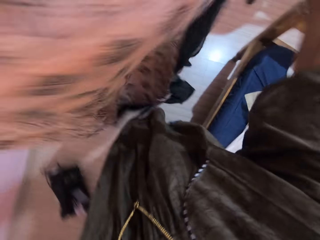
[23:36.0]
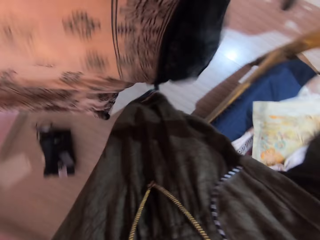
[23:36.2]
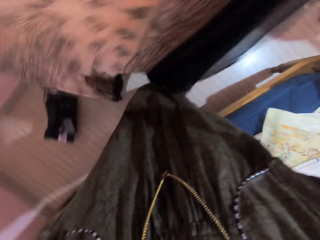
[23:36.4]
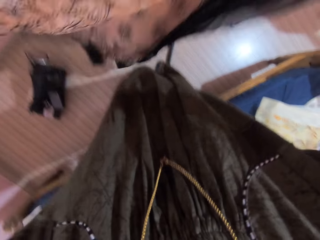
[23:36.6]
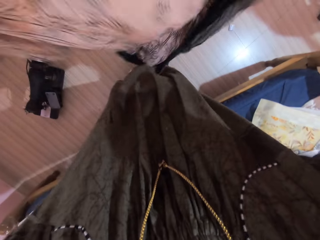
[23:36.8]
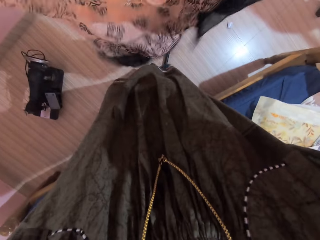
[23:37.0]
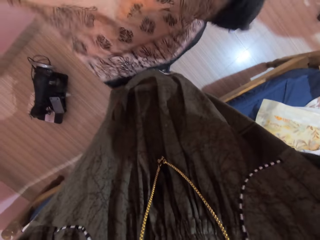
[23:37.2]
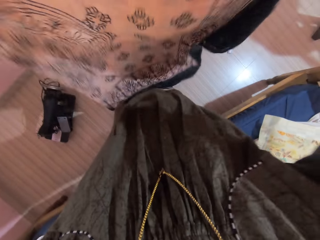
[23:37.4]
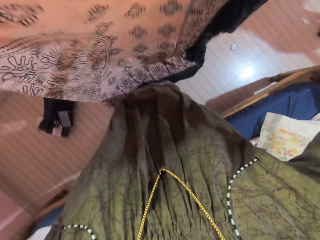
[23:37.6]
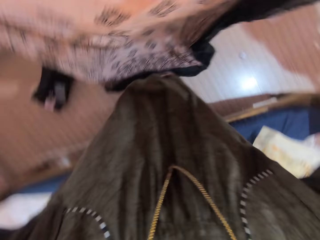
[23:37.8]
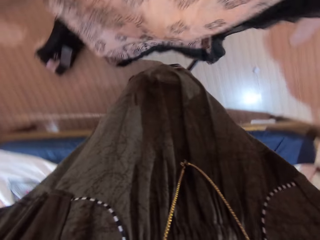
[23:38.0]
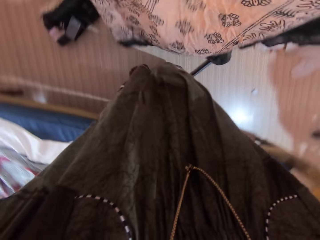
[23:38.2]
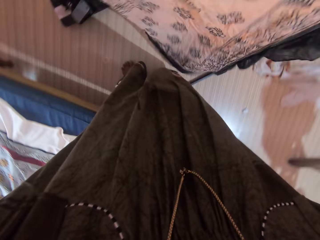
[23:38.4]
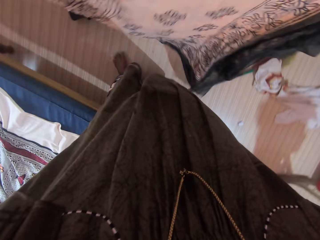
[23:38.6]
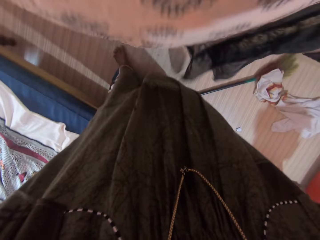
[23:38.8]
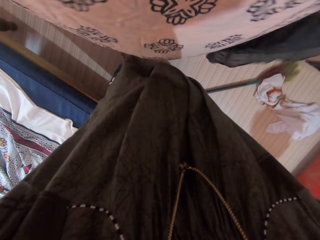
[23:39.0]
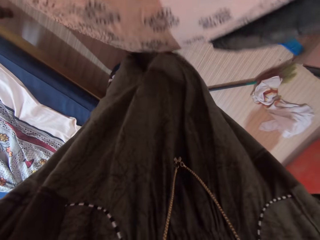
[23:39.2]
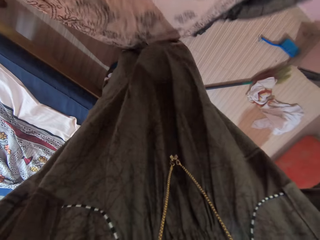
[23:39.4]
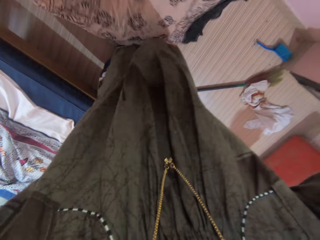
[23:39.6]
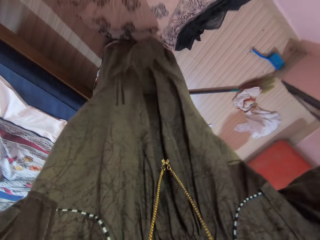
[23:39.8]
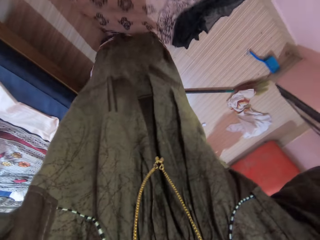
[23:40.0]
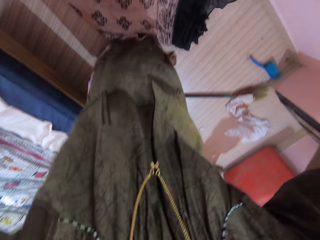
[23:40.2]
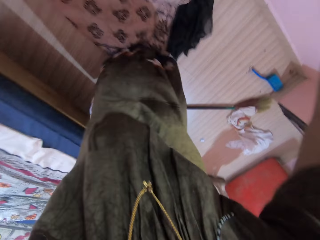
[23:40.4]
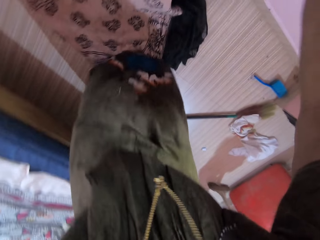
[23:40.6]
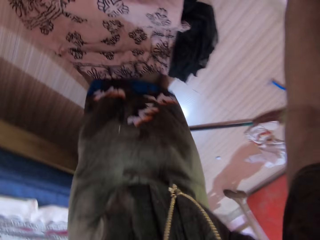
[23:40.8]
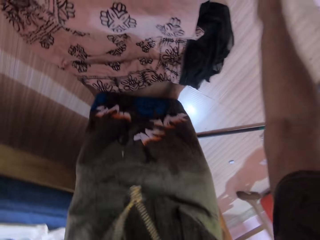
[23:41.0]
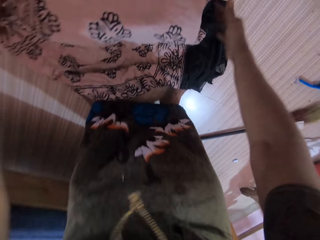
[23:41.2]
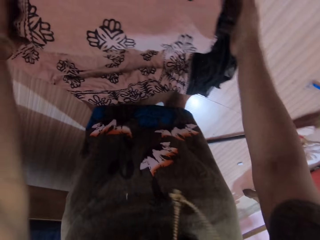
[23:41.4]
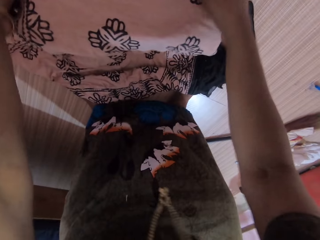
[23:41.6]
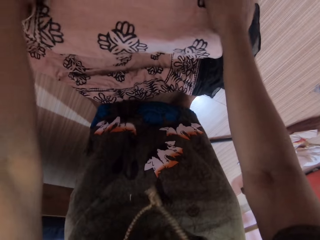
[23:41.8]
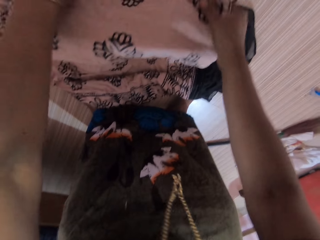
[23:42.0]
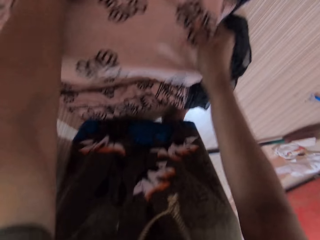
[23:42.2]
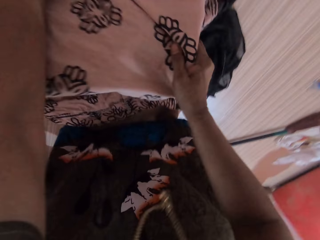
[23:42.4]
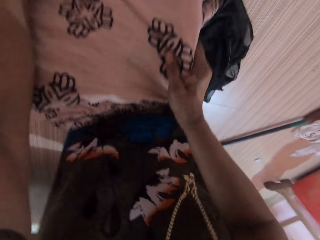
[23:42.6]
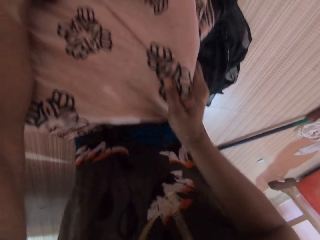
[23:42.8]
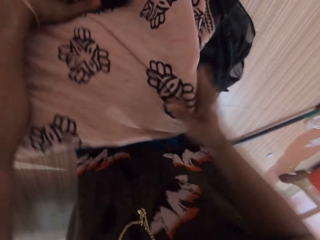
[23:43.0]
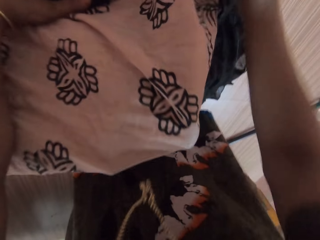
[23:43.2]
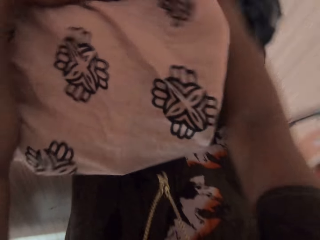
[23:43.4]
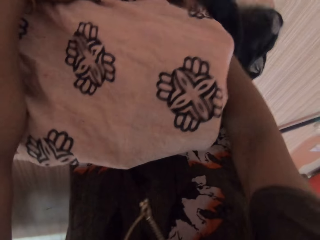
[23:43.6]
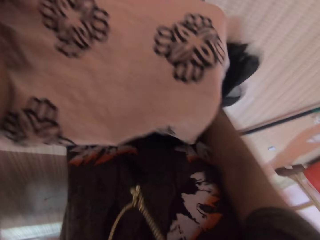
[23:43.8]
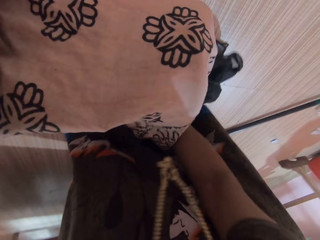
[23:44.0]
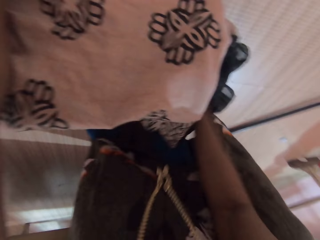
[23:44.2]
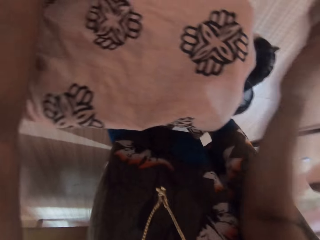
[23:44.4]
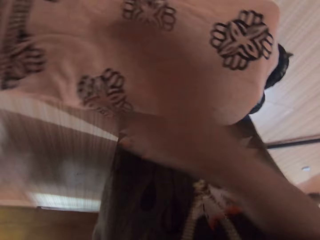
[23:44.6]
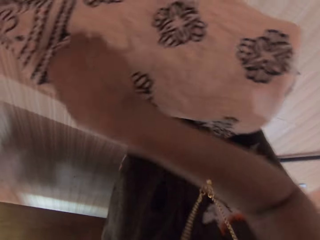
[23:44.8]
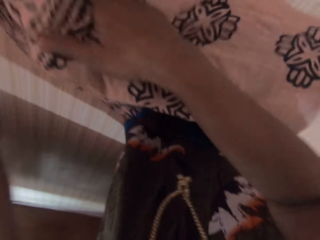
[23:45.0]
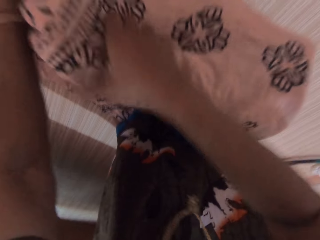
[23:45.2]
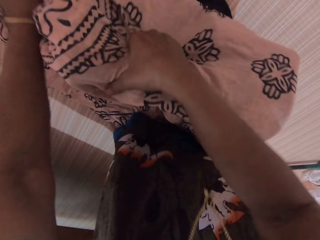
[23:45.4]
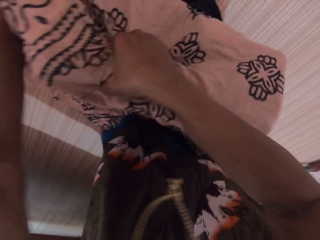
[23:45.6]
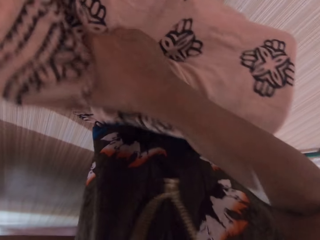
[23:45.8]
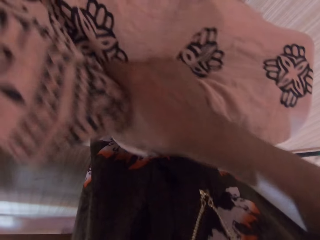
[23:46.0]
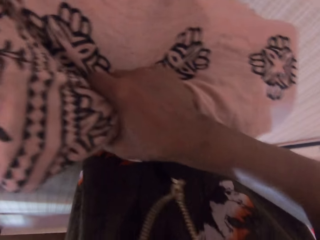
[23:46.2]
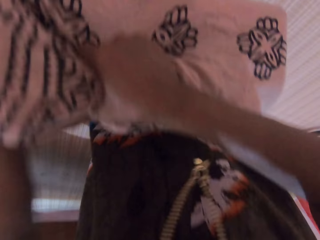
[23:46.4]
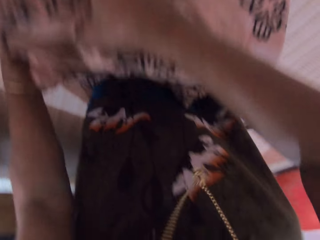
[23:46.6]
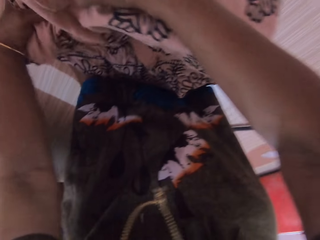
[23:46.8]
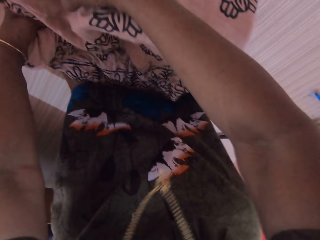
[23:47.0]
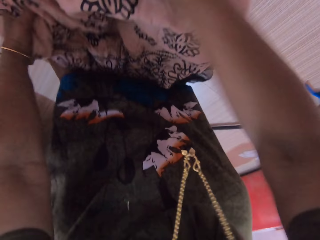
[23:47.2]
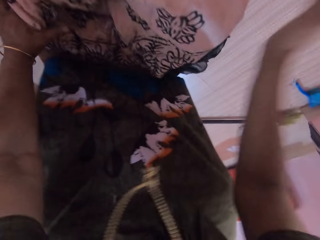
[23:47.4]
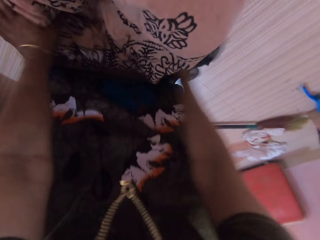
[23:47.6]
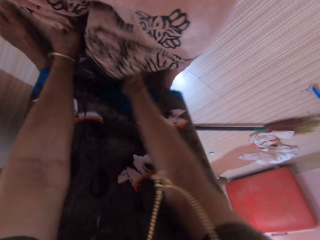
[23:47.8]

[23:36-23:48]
The camera wearer drops the first cloth on the sewing machine. She adjusts the first cloth on the sewing machine. She covers the sewing machine.

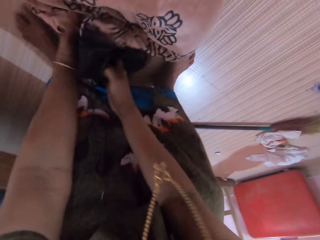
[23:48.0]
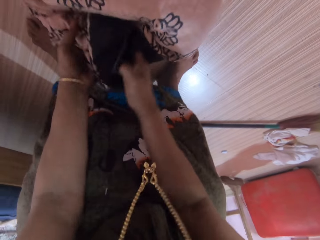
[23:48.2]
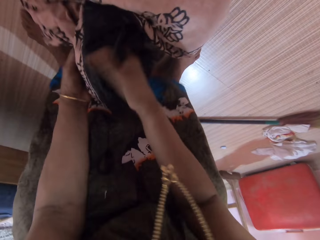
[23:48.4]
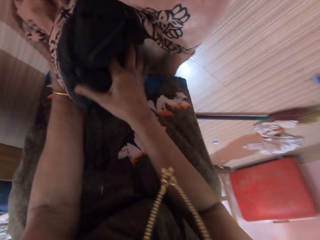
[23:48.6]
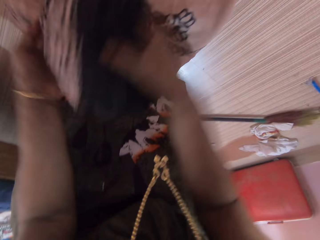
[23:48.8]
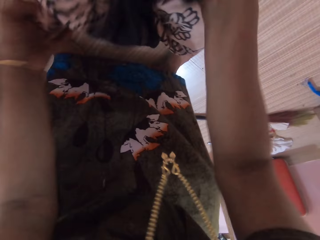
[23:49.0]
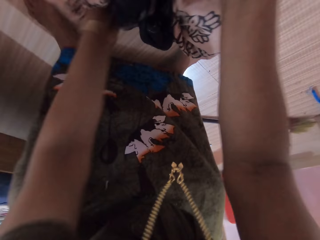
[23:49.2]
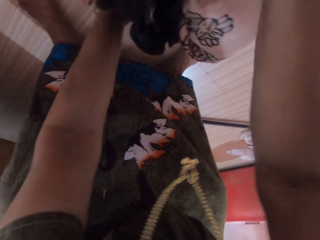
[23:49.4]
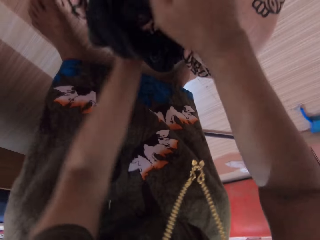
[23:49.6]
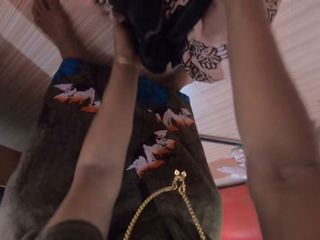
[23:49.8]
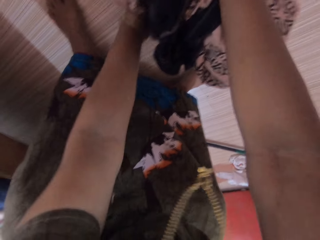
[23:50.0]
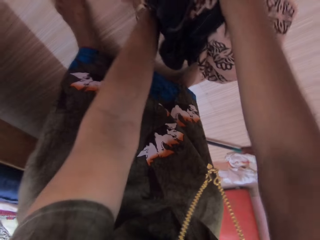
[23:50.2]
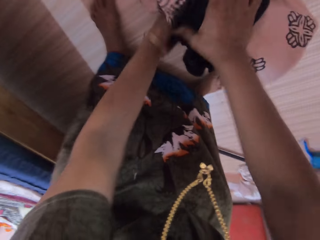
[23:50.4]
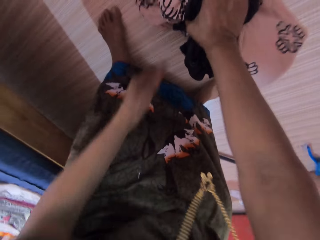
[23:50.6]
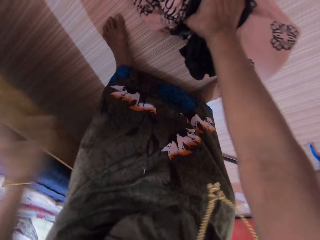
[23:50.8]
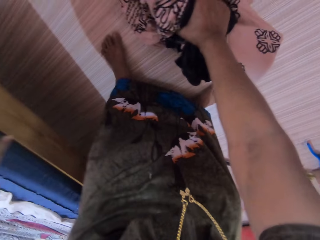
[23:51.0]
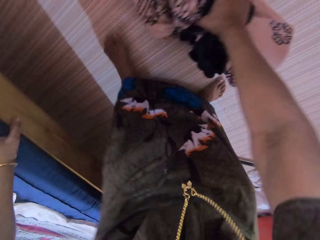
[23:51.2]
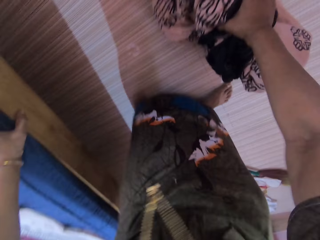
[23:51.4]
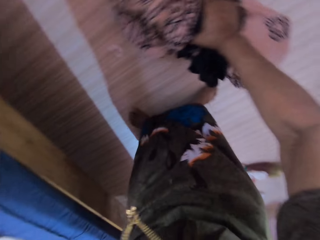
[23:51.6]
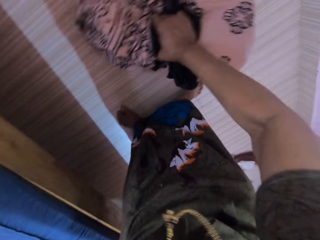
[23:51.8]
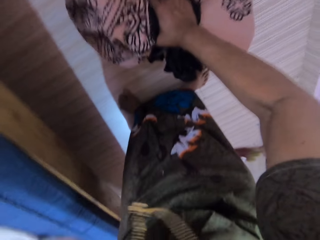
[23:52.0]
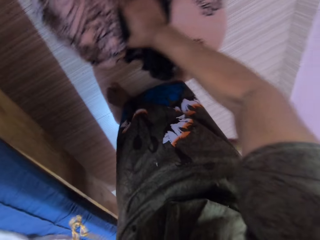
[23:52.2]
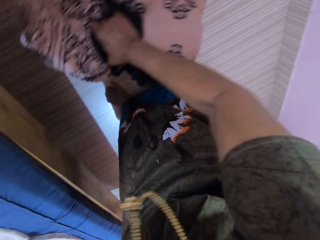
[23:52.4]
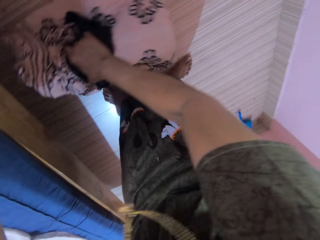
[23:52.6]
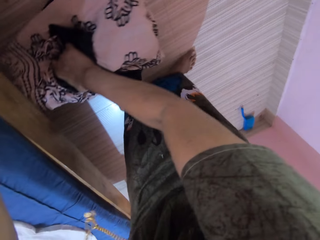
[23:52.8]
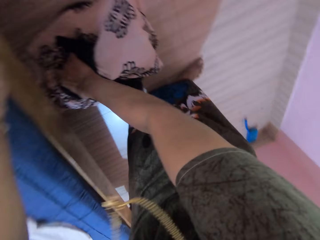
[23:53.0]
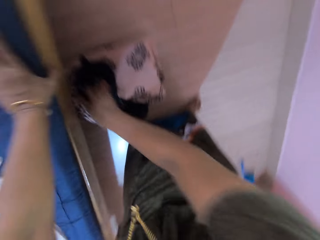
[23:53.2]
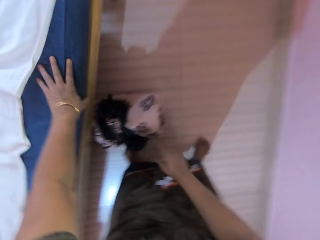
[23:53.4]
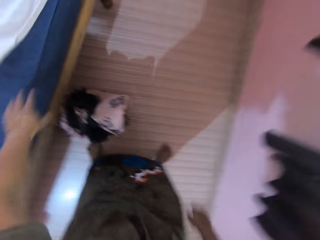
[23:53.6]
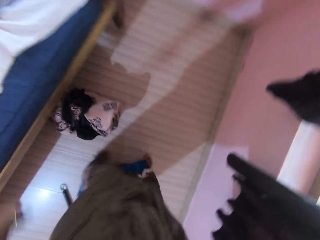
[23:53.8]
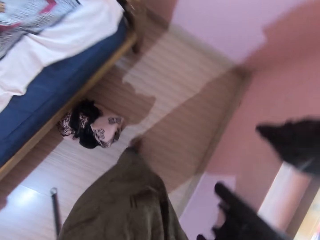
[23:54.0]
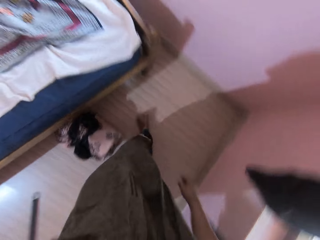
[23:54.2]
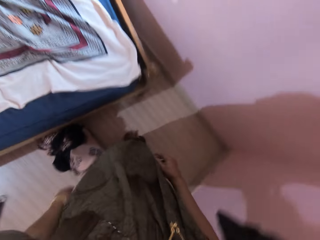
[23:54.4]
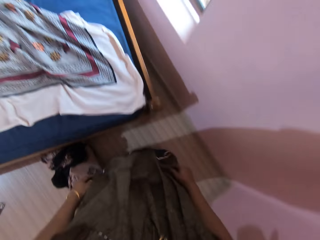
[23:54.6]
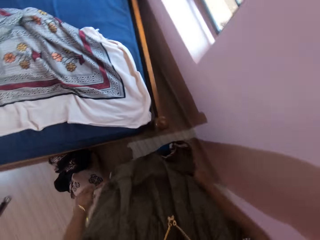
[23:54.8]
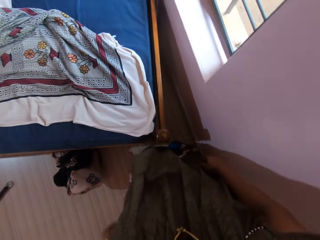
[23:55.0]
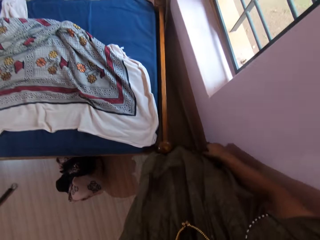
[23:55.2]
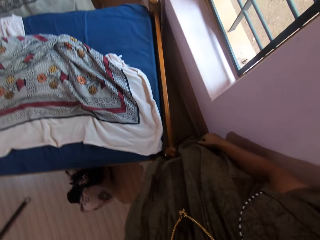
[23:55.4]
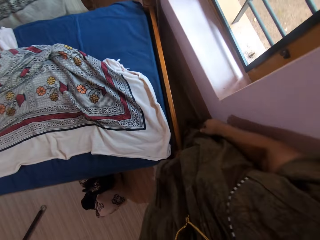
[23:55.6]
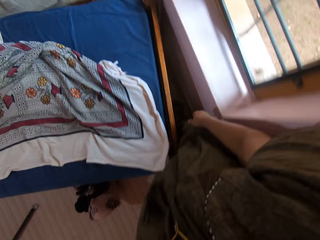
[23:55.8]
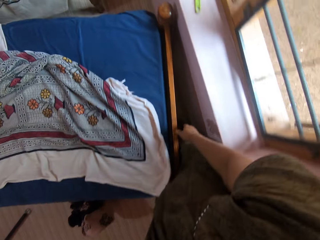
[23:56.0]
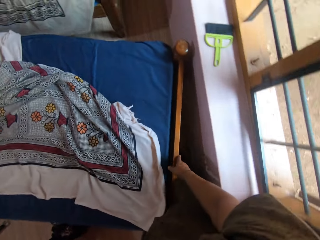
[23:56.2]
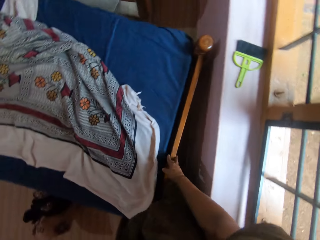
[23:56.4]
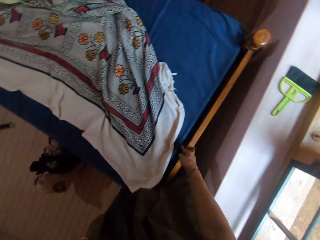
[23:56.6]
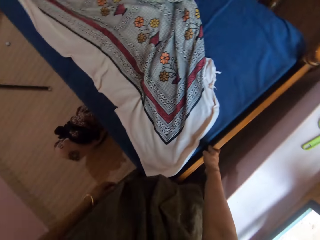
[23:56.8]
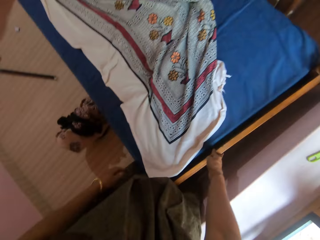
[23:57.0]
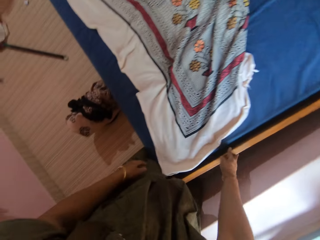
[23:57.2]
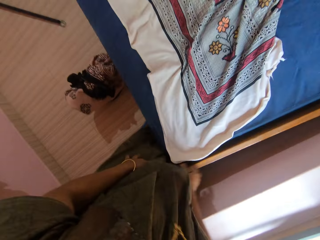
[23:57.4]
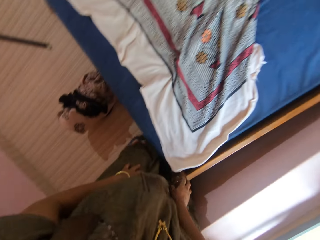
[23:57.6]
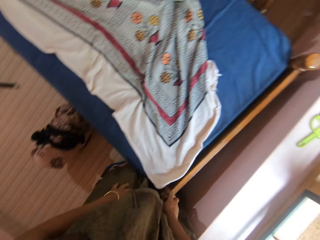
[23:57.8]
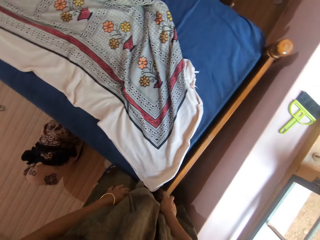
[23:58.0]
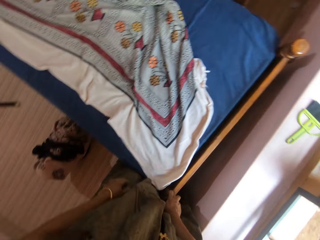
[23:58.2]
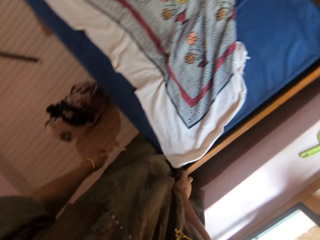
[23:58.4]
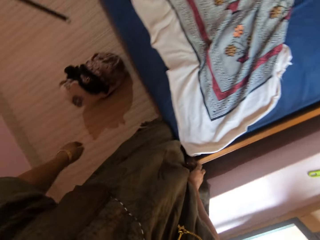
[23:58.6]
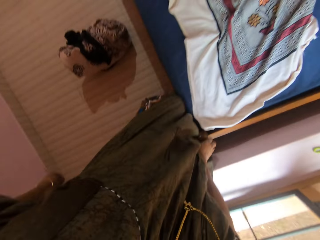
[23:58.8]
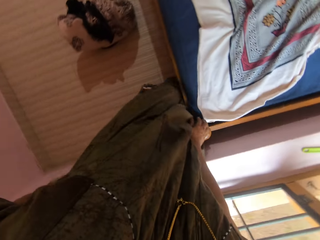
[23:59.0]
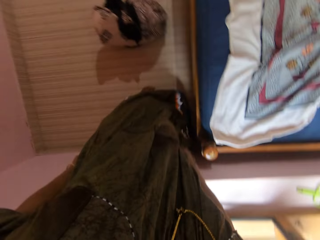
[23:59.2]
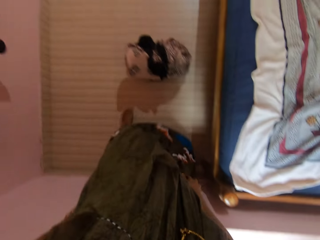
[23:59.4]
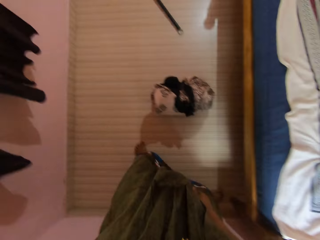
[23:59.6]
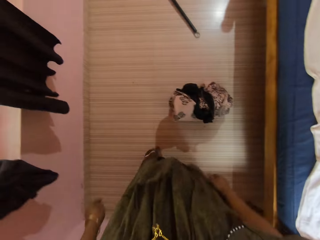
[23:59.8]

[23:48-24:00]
The camera wearer places her left hand on the bed. She drags the sewing machine underneath the bed. She removes her hand from the bed. She walks. She touches the headboard top with her right hand. She holds the bed.
